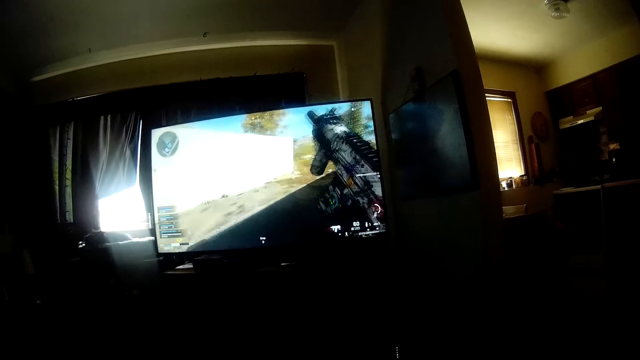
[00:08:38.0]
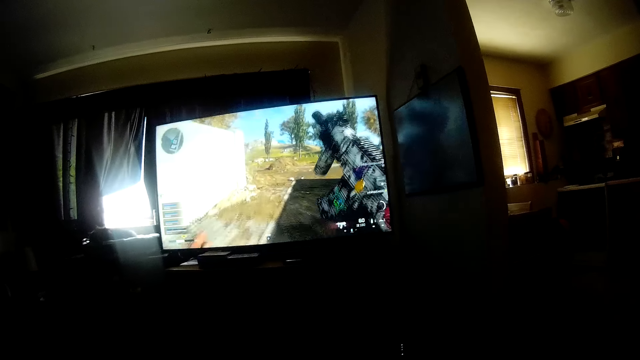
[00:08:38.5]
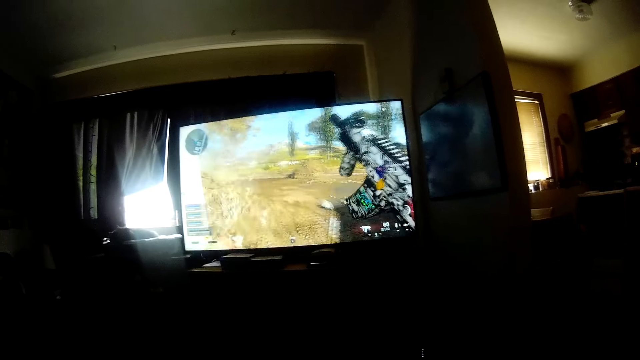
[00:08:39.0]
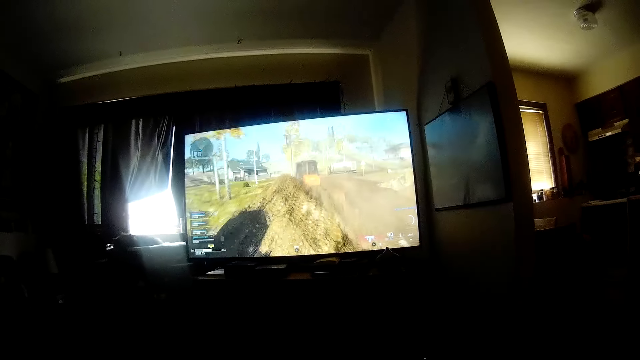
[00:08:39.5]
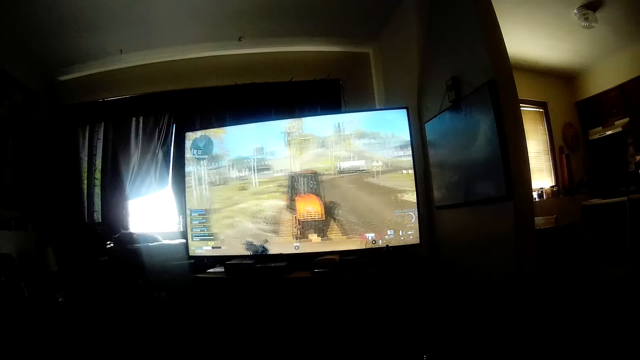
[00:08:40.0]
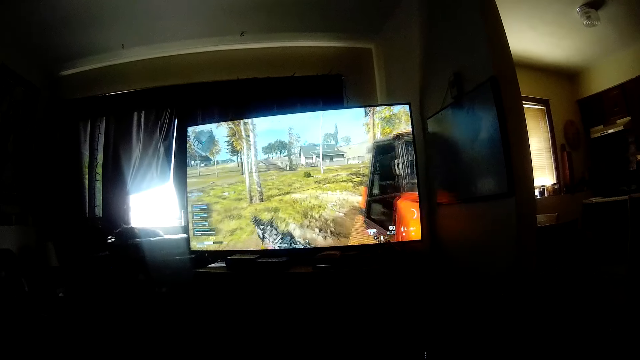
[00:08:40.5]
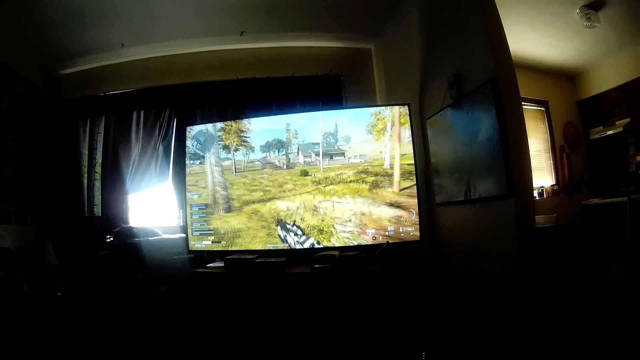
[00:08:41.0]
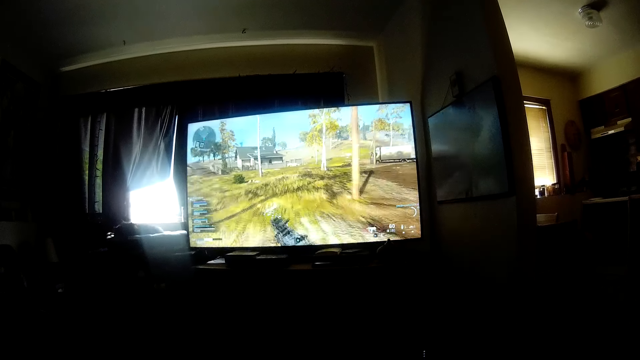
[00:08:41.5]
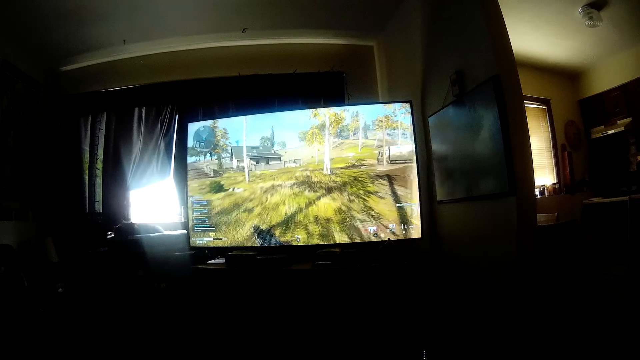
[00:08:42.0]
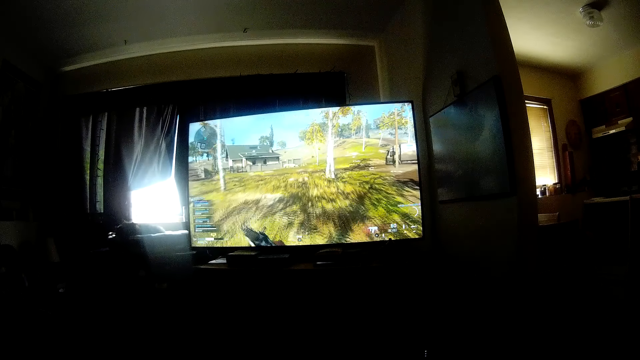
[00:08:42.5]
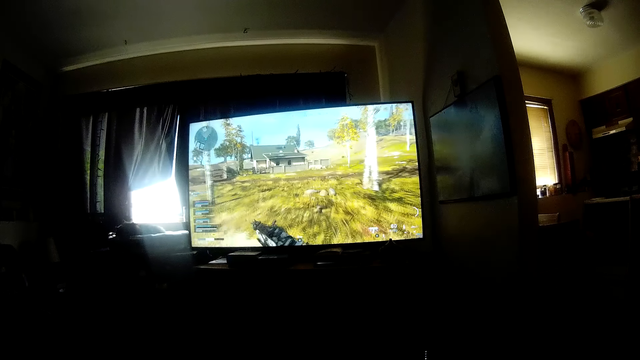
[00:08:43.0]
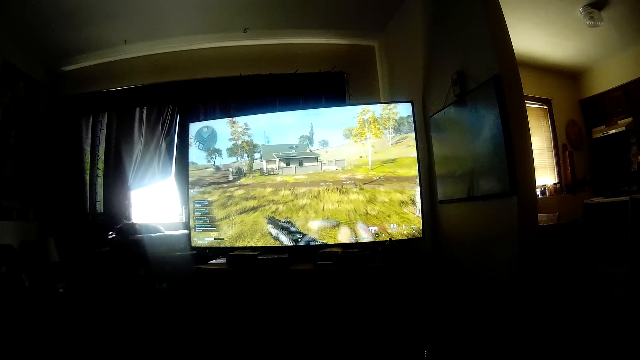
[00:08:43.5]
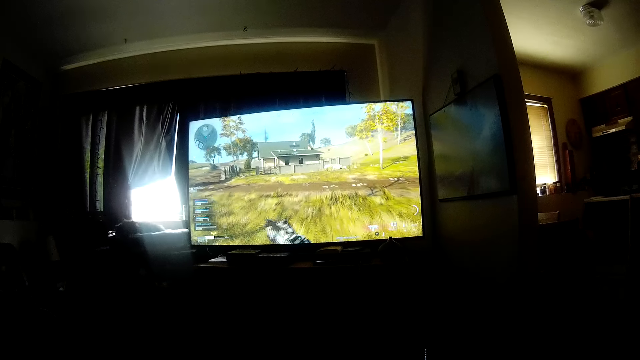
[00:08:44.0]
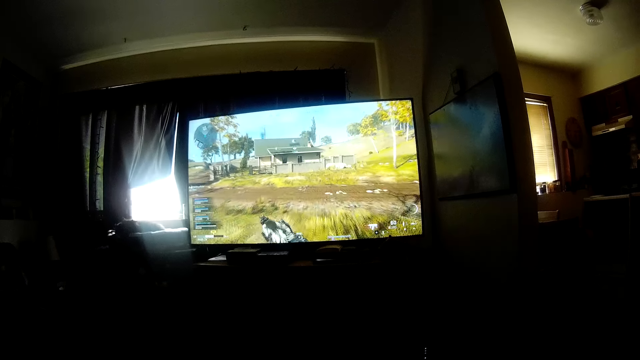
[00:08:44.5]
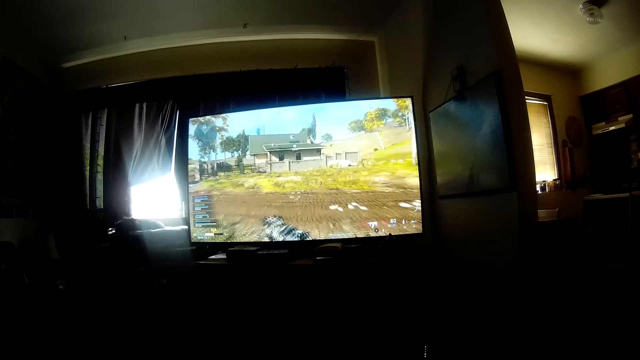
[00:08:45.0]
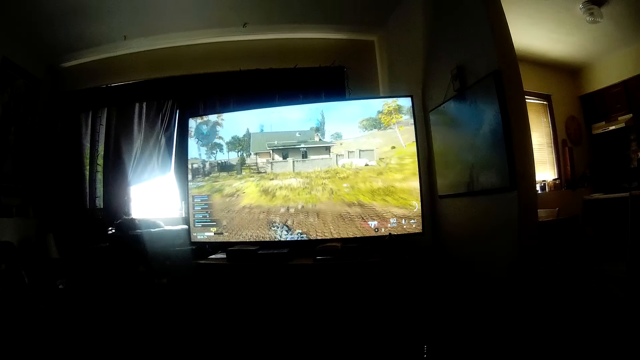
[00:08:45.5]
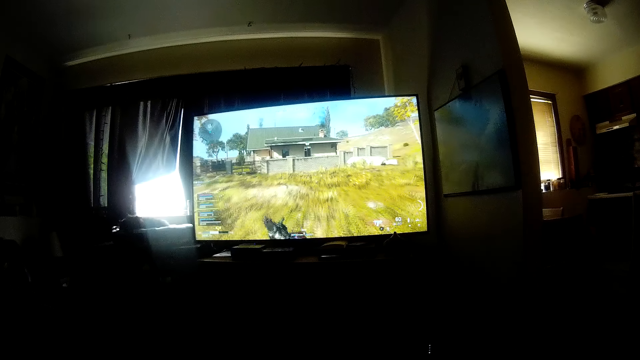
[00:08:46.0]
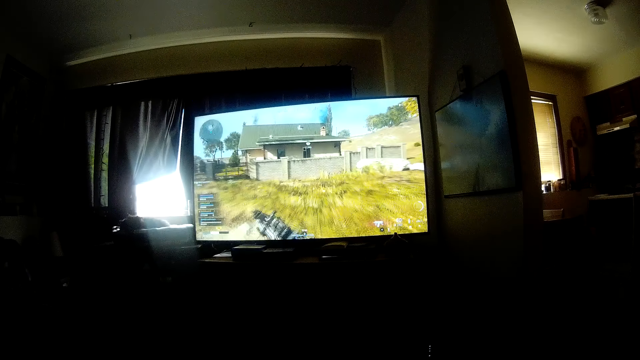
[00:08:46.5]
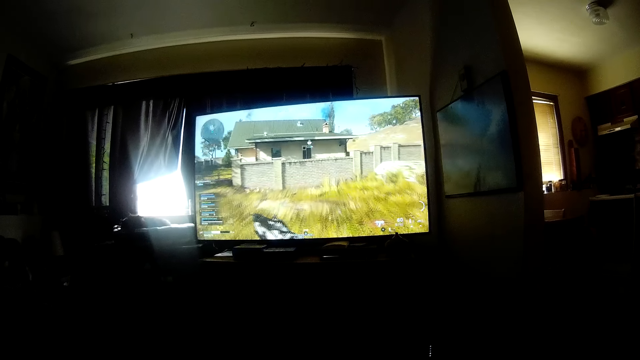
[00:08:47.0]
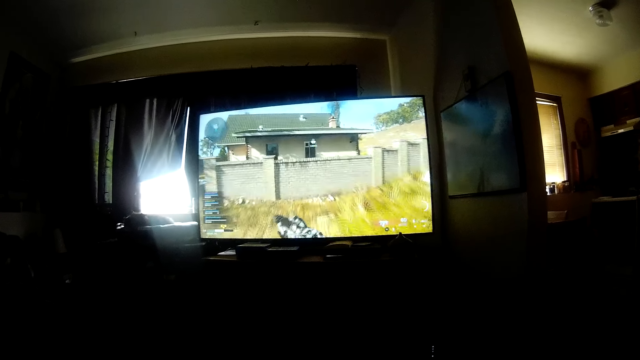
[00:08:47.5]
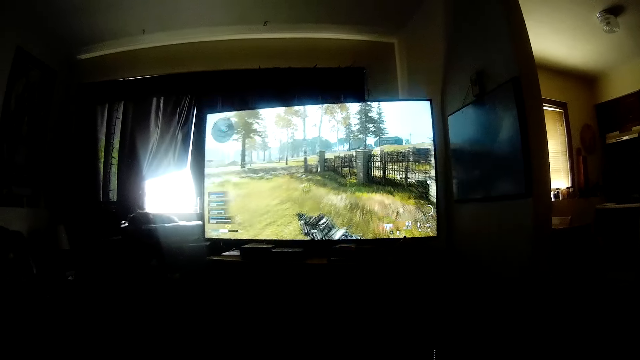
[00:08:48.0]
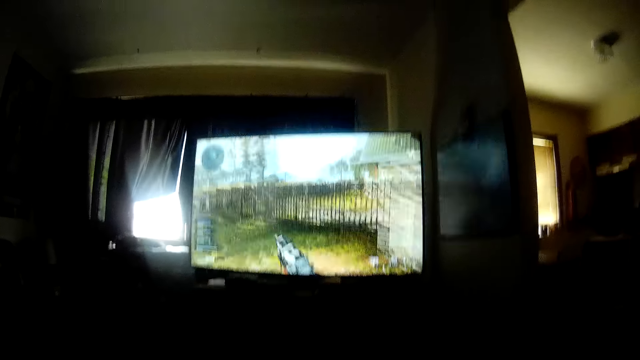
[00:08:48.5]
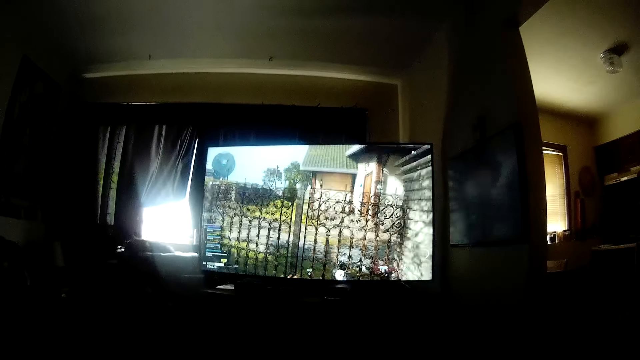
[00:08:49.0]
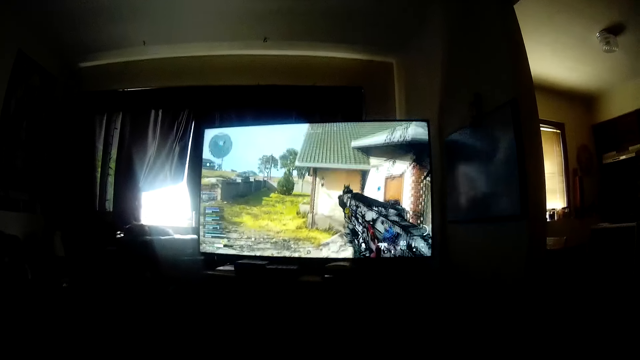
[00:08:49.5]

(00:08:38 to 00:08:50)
The camera wearer looks around a room.

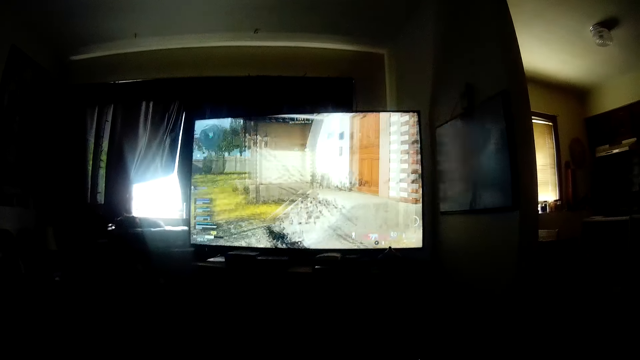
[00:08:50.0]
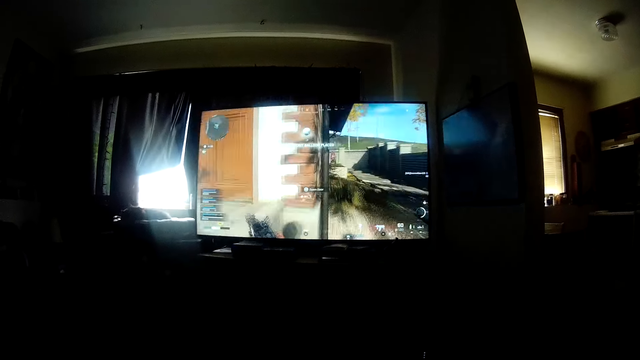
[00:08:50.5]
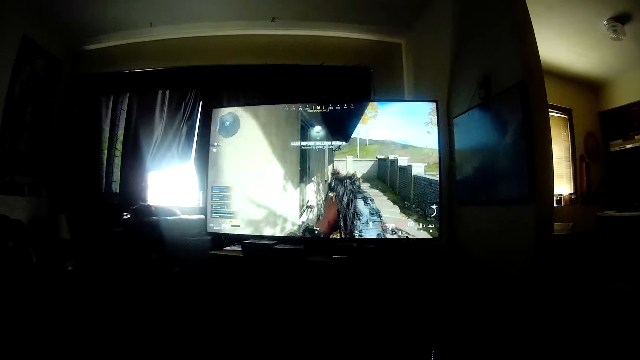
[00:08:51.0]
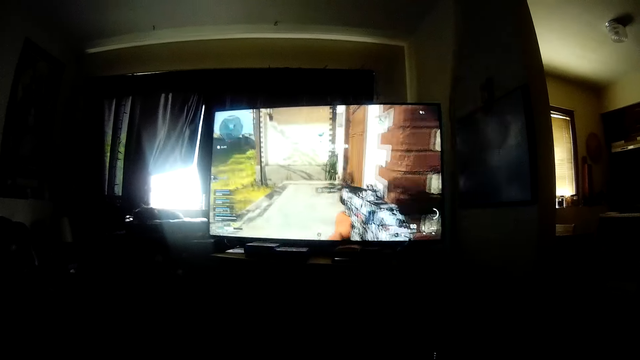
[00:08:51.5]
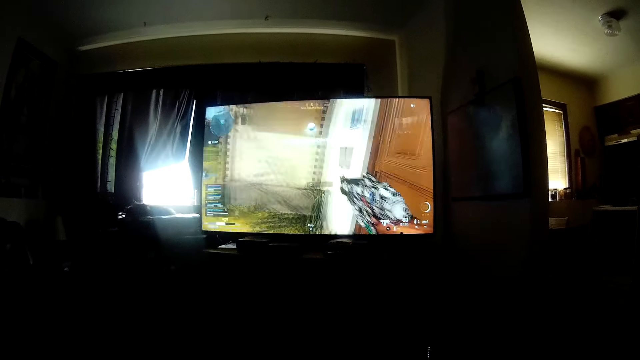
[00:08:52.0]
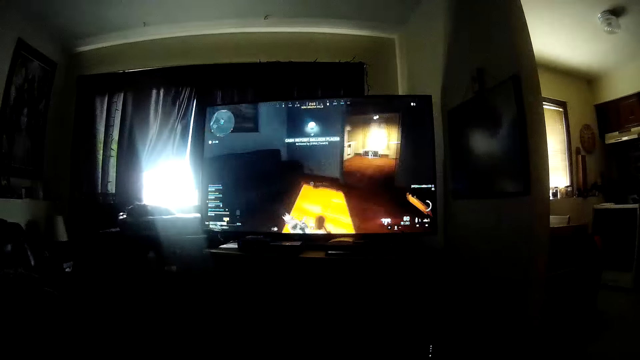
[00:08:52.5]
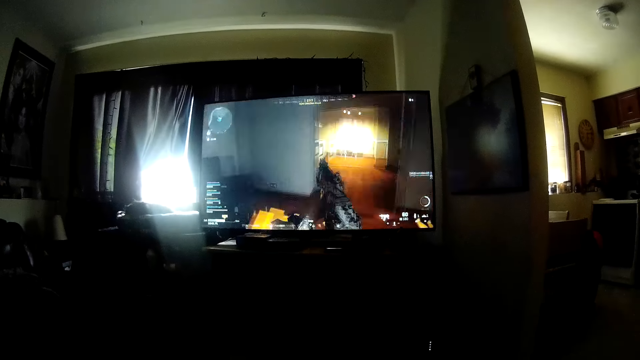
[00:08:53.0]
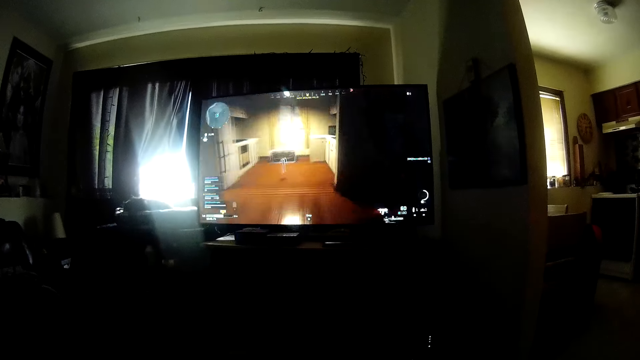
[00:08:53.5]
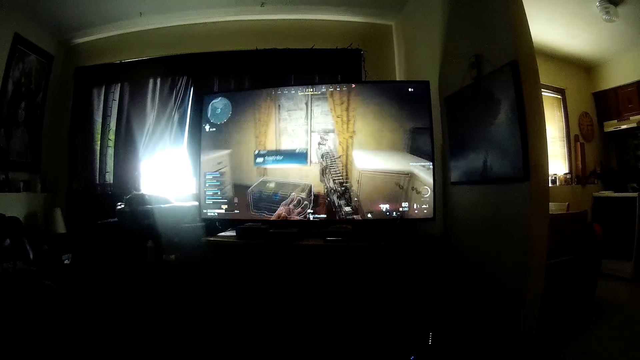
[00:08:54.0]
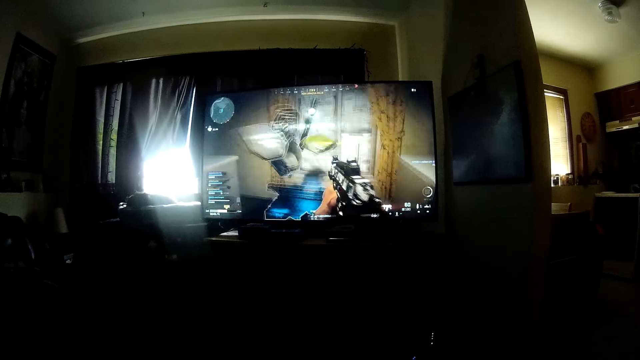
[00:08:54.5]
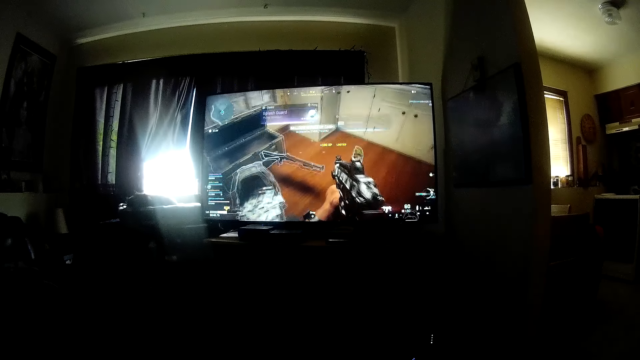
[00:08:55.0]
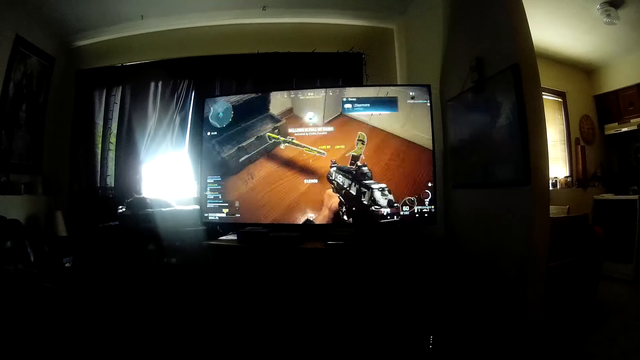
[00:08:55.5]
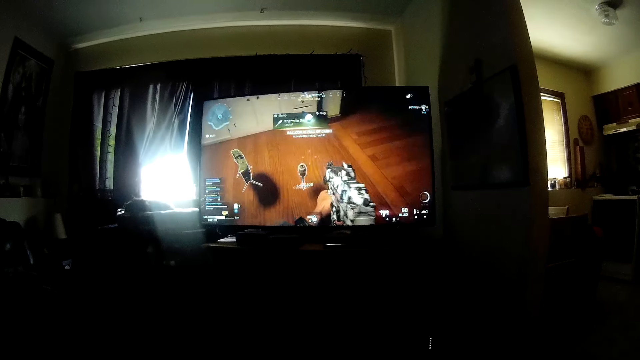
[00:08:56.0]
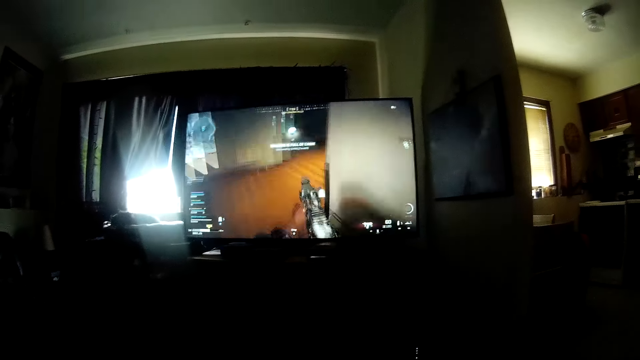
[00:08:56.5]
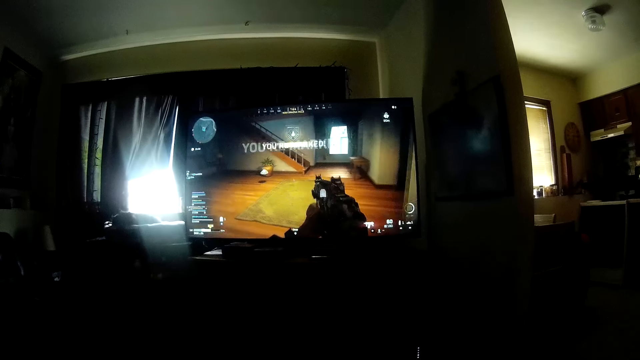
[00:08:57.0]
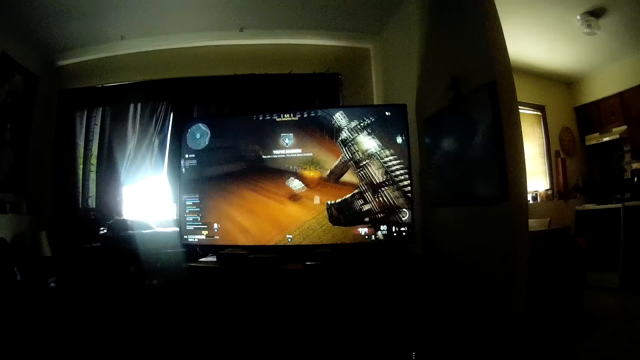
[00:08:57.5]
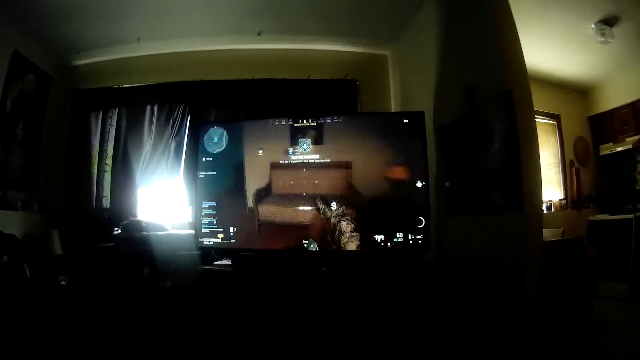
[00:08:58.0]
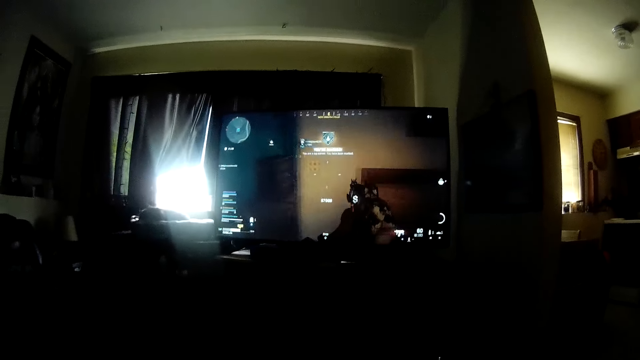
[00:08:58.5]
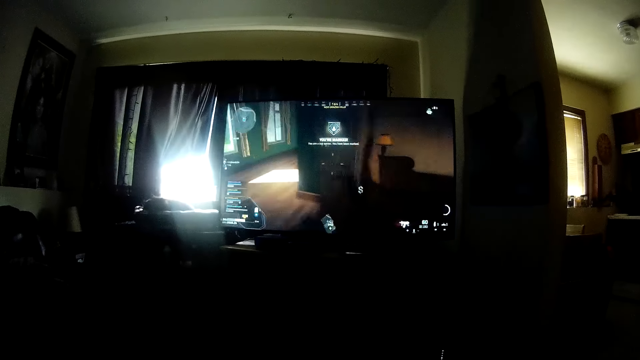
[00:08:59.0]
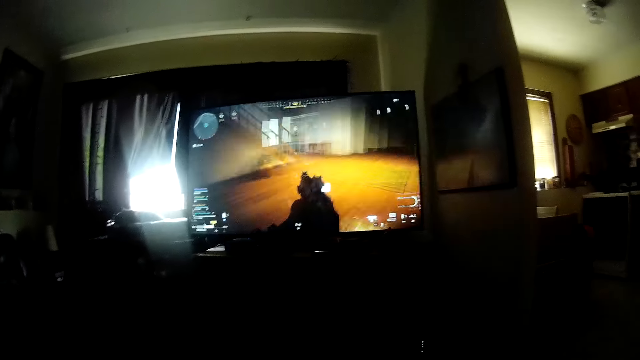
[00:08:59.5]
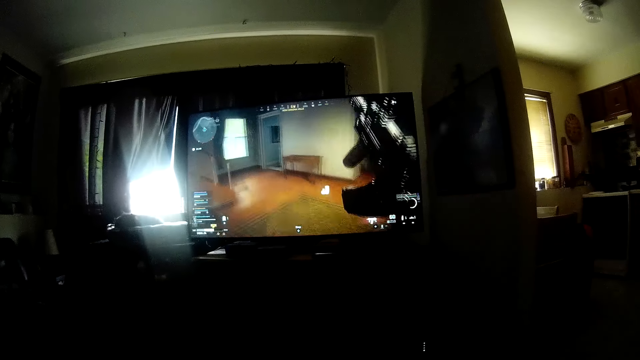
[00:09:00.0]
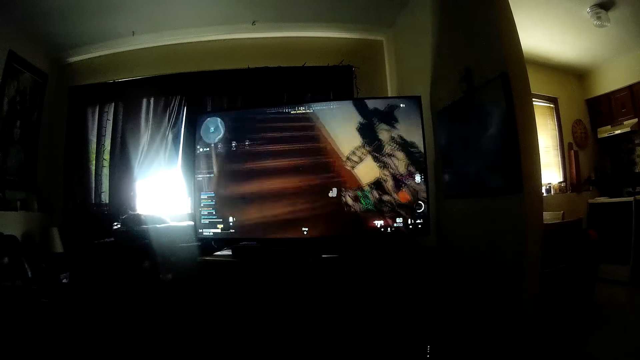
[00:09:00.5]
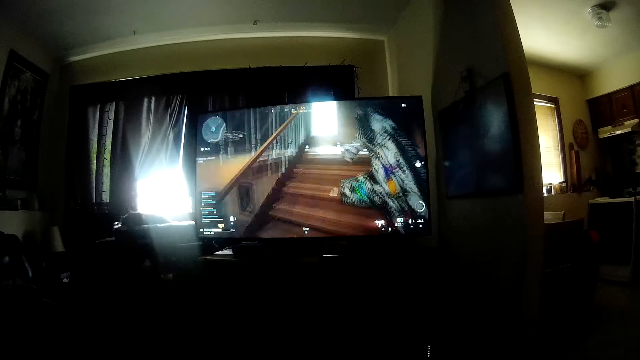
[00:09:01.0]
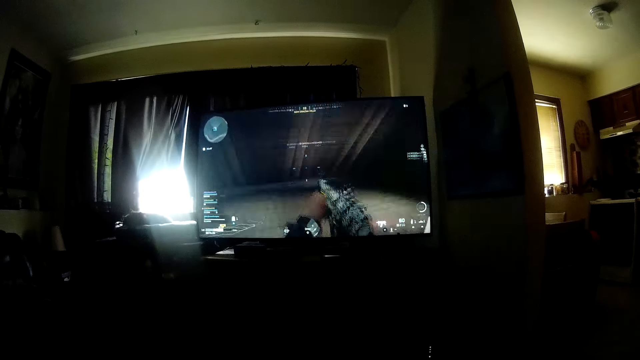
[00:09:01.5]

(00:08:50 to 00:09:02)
The camera wearer operates a television with a hand. They look around the room.
